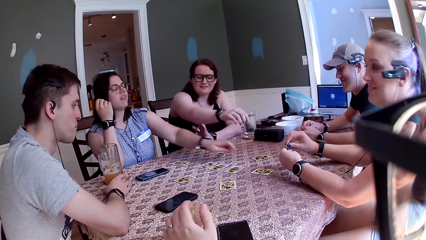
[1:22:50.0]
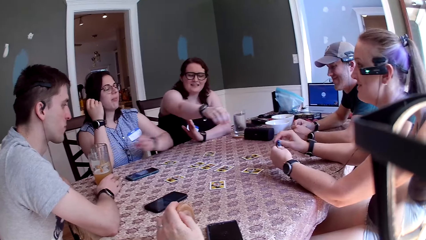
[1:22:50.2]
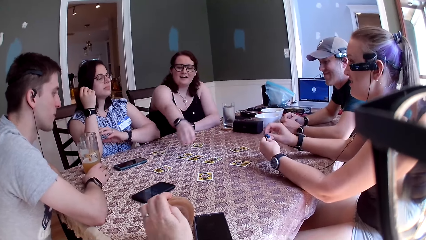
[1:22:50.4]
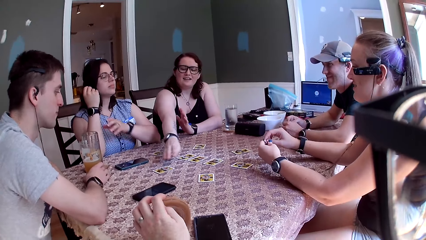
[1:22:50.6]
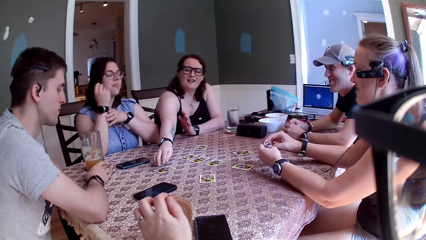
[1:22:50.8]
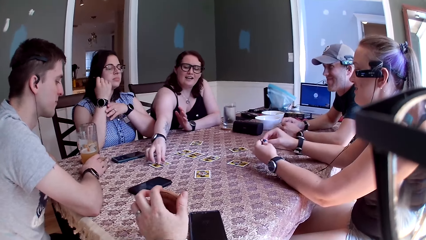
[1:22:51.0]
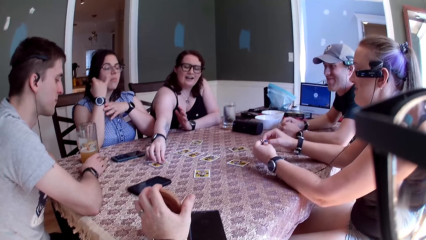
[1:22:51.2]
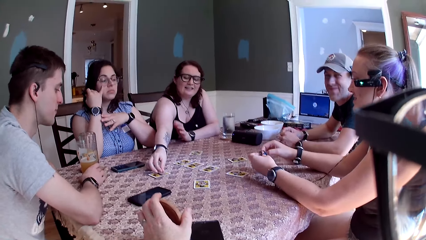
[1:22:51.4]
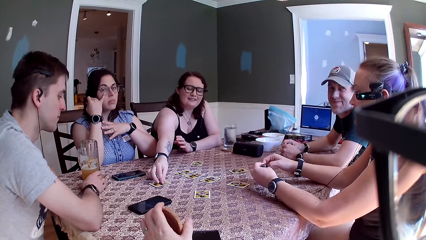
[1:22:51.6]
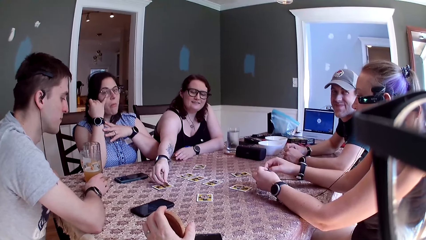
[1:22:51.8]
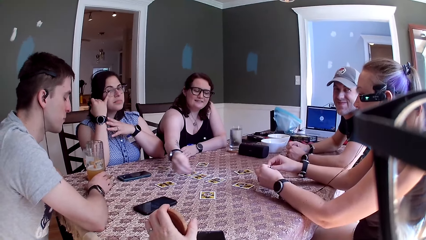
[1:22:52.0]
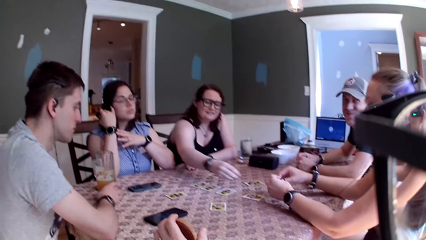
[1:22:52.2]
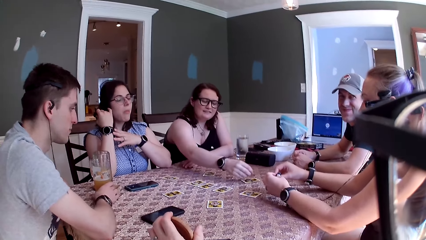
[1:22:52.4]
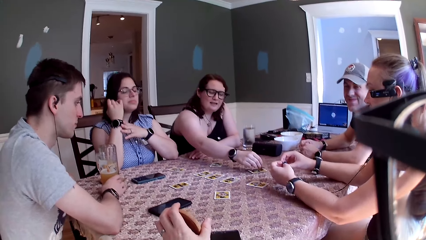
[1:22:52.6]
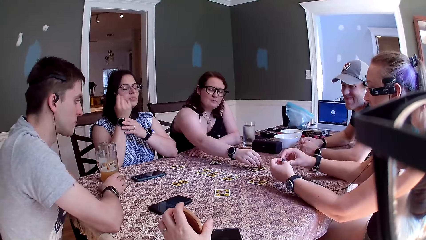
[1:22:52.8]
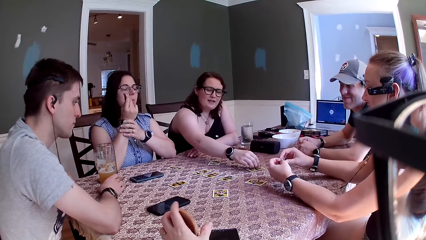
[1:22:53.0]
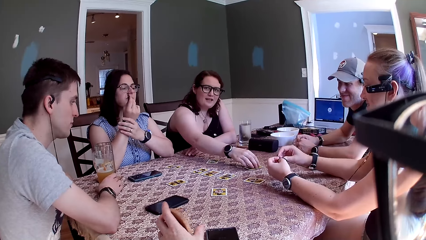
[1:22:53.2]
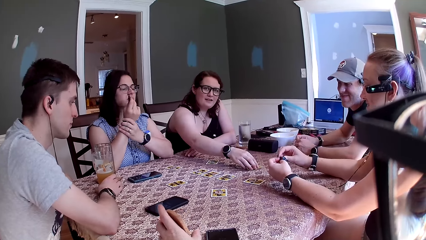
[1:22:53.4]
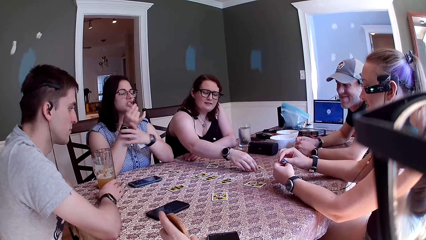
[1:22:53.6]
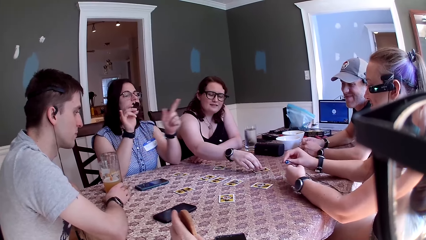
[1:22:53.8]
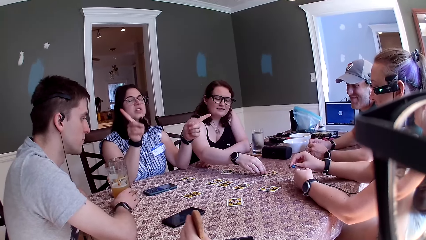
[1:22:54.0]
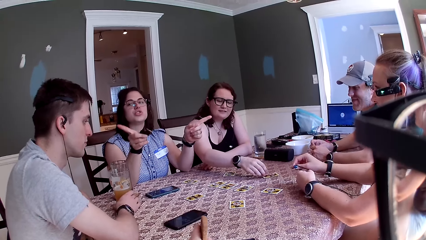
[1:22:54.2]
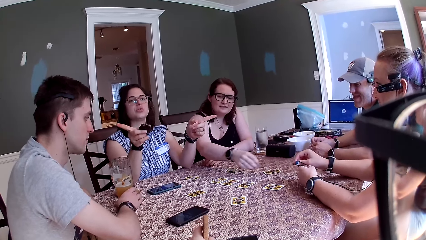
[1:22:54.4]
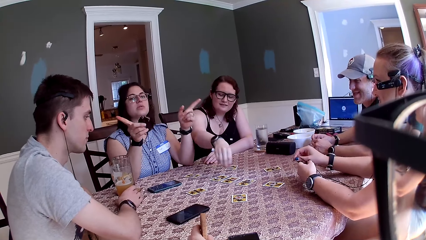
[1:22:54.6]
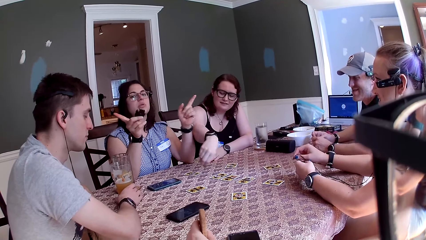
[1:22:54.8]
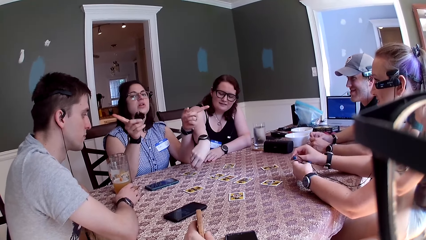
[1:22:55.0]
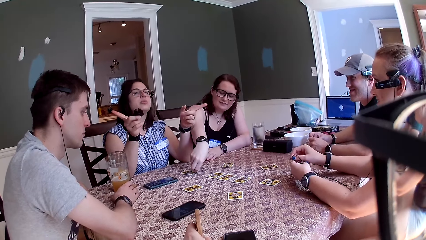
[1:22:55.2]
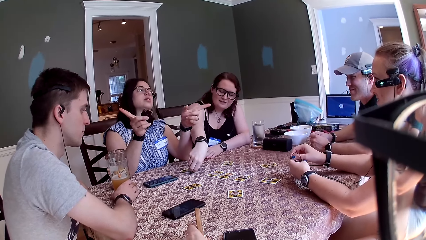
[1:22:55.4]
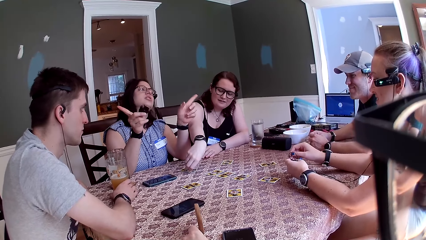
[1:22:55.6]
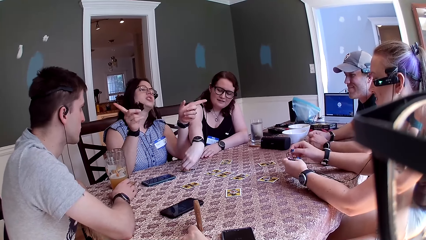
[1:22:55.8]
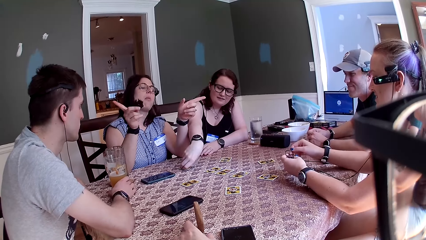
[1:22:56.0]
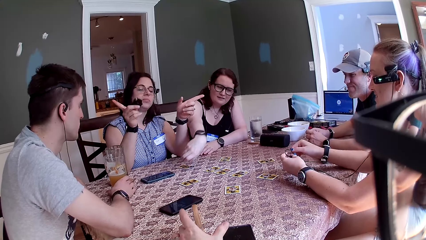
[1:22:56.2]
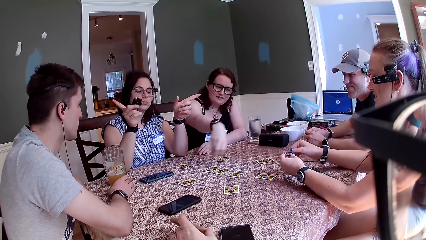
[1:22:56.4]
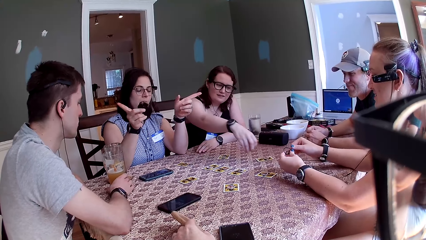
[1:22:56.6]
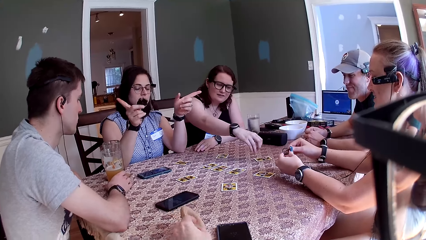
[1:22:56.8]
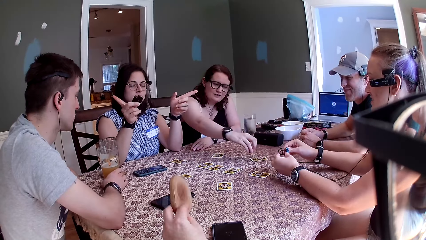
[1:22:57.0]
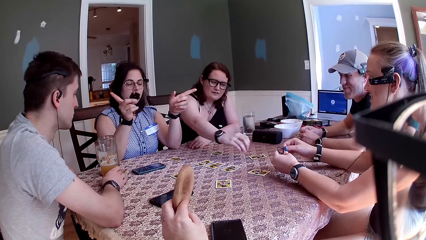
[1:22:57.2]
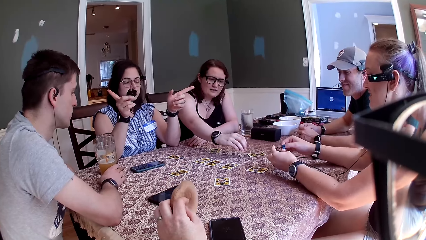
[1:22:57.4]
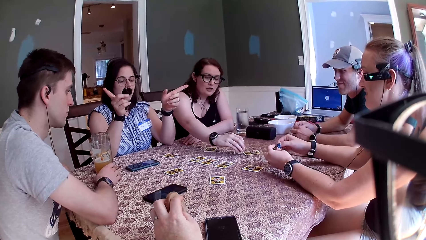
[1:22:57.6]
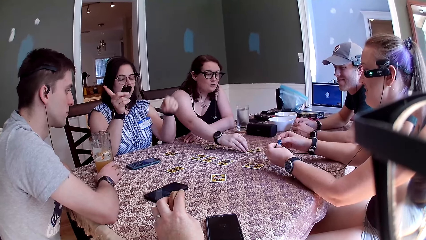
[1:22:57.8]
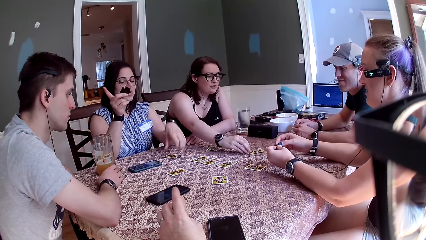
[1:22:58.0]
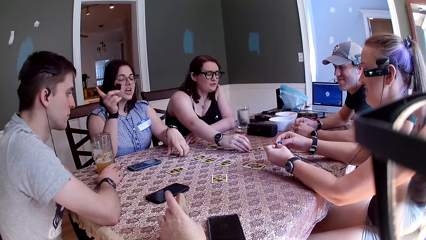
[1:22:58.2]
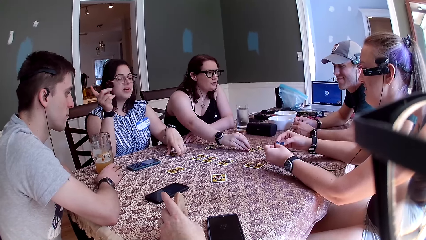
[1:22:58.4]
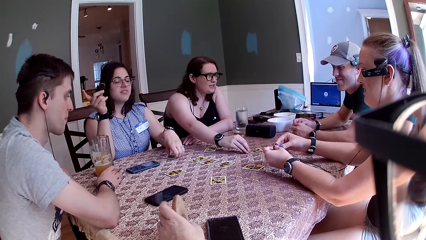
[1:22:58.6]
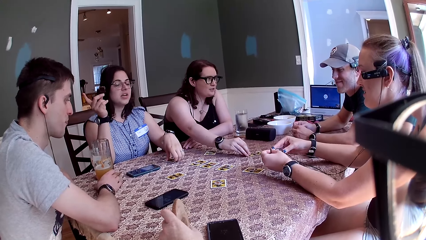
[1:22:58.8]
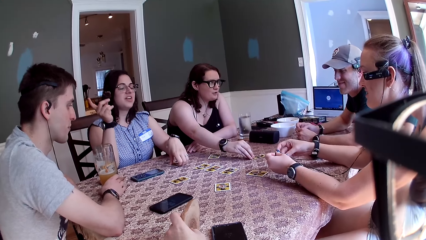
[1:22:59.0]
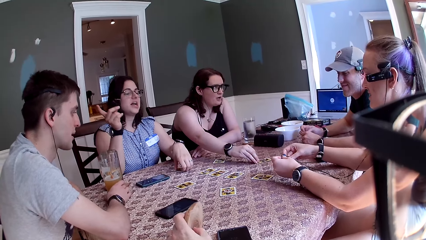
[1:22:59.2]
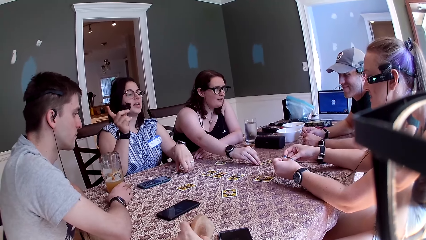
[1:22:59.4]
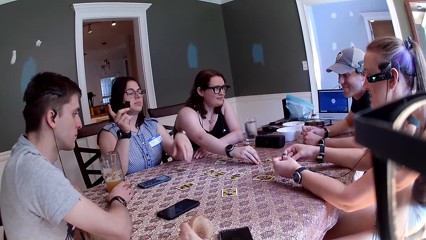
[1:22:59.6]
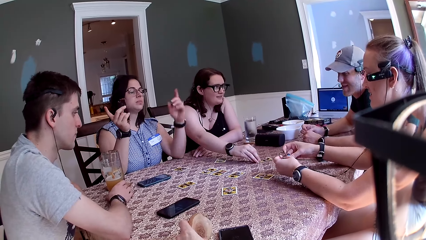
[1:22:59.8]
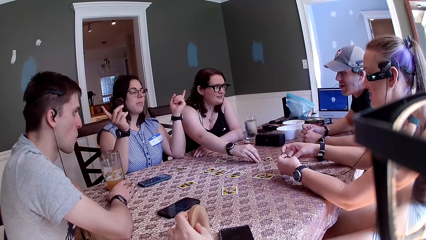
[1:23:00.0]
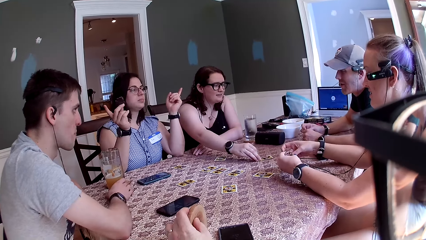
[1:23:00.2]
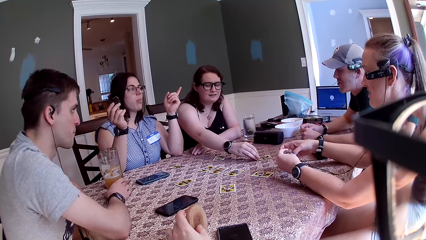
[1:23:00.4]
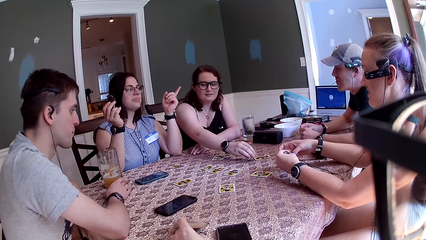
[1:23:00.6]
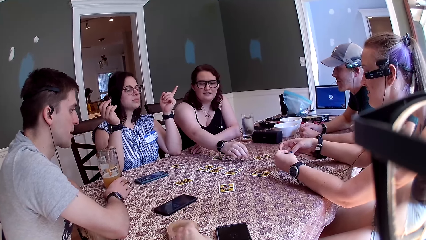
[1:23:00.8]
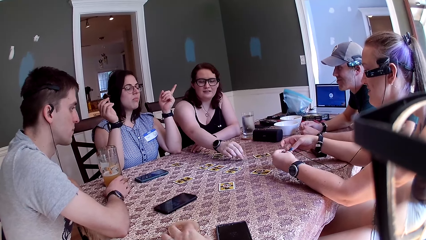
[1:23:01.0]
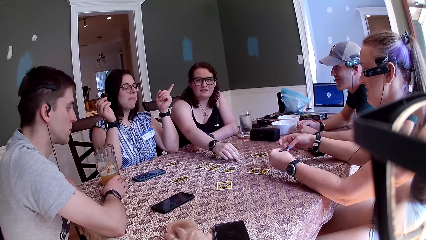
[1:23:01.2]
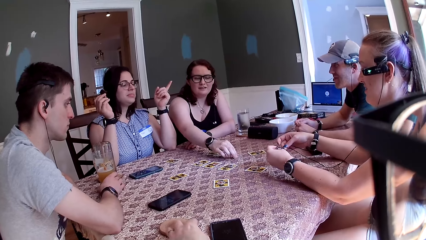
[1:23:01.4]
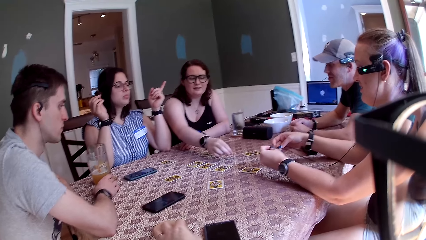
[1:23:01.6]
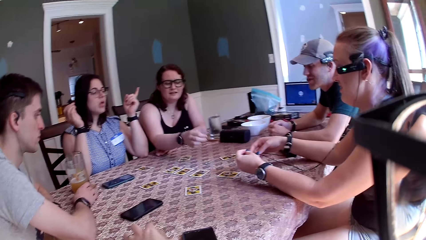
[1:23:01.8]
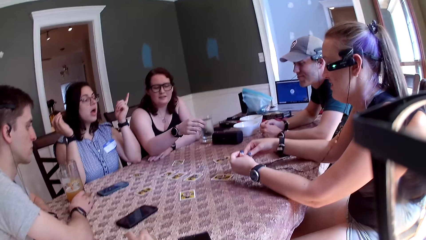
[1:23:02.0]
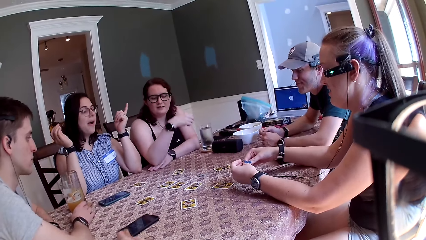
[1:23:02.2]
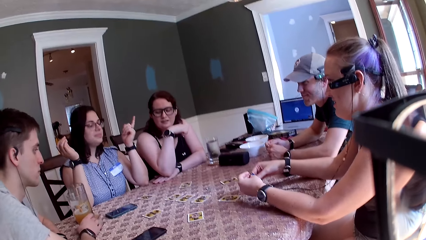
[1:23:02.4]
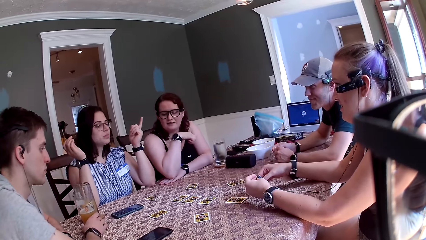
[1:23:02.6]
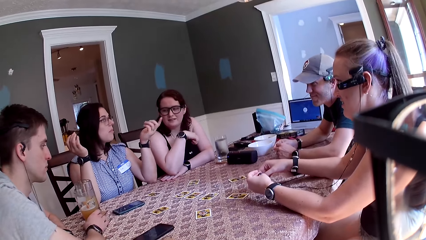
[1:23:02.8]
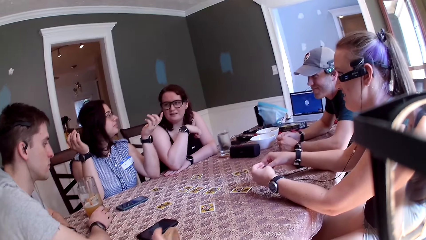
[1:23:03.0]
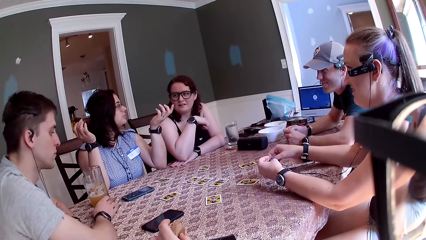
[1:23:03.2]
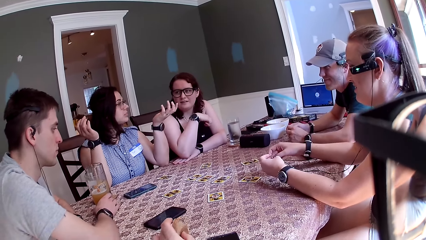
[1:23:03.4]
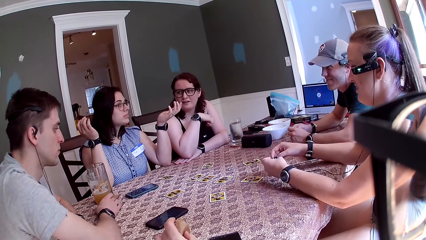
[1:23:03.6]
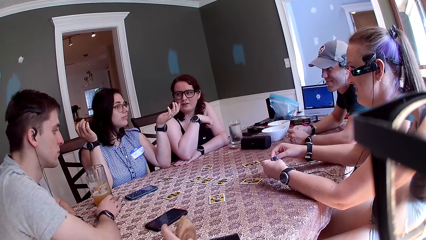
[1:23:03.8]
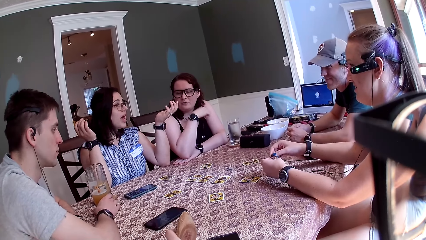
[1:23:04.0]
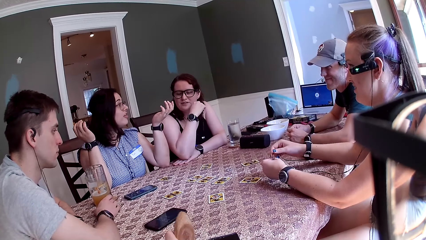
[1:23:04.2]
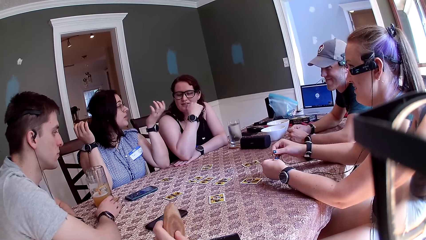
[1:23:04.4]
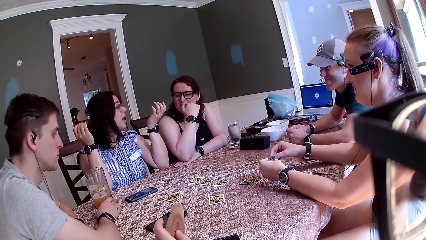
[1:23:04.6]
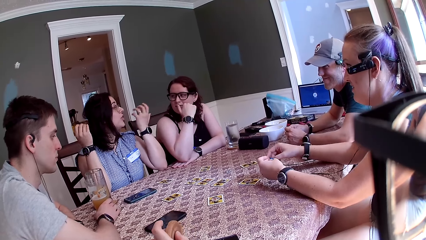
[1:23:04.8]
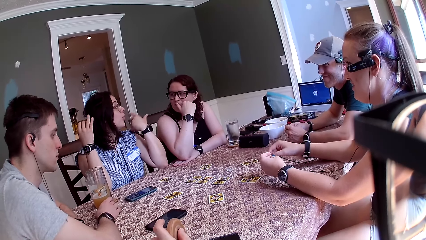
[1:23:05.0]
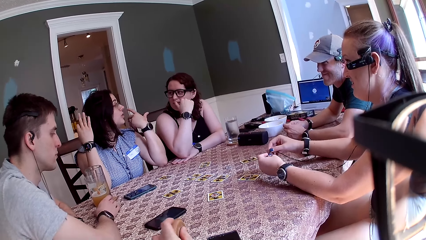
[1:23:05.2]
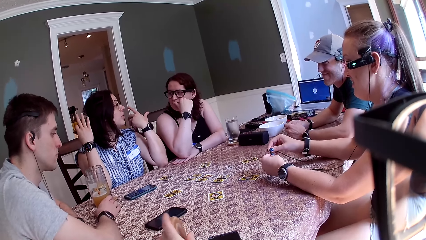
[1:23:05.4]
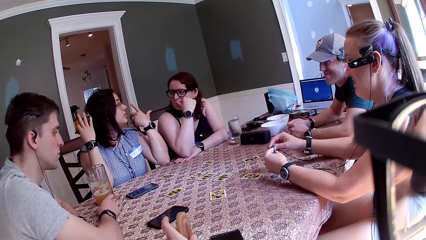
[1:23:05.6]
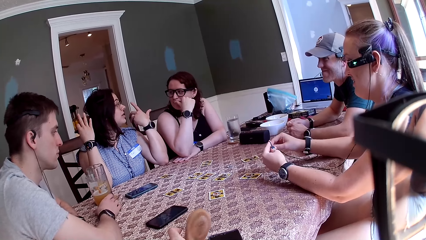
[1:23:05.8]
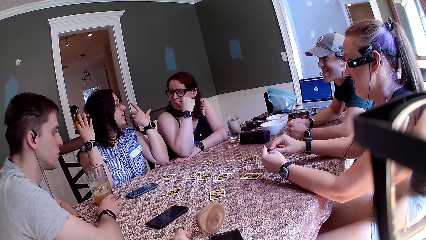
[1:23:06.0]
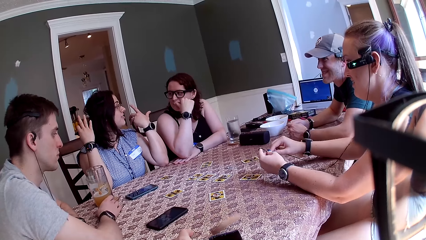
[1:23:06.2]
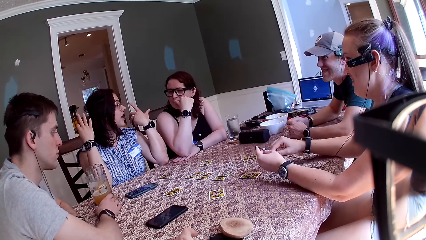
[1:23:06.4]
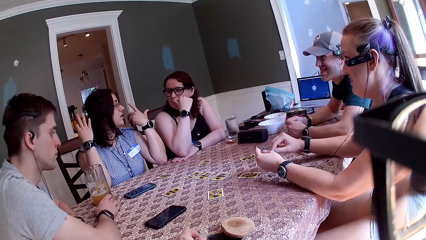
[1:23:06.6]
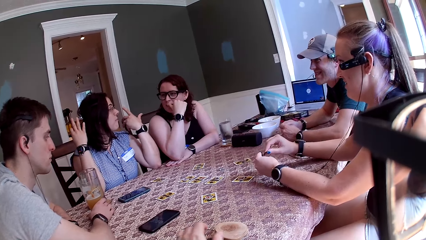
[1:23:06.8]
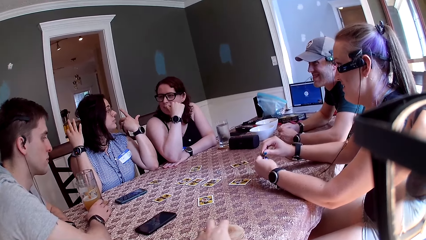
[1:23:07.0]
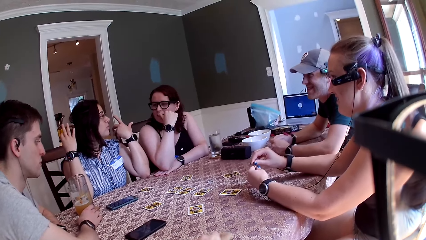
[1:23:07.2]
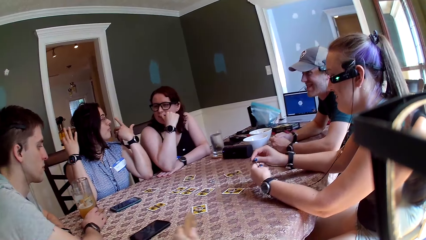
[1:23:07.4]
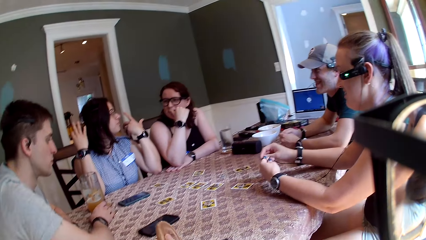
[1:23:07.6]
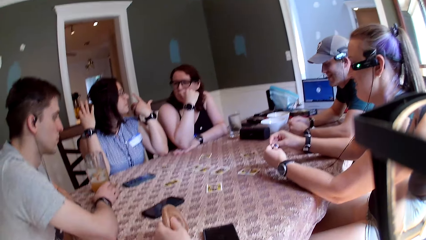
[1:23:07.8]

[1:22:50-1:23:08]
A woman touches something with her finger. Another woman plays with the cable. The camera wearer speaks to a group of people at the table. A third woman carries a chip with her right hand, picks up something, and drops the chip on the card. The first woman speaks to a group of people at the table. The third woman carries the chip with her right hand and drops the chip on the card. The first woman points at a man and a person. The third woman carries the chip with her right hand, drops the chip on the card, and speaks to another man. The third woman picks up something. The first woman picks up the card. The other man speaks with the third woman. The first woman speaks to a group of people at the table, eats something, and shouts.
